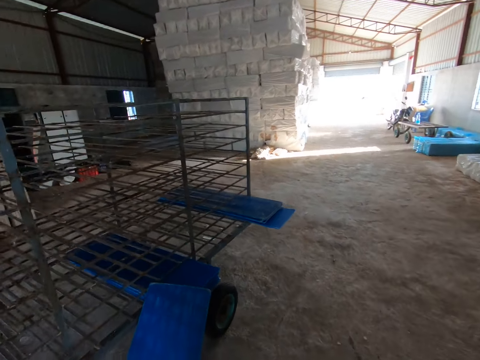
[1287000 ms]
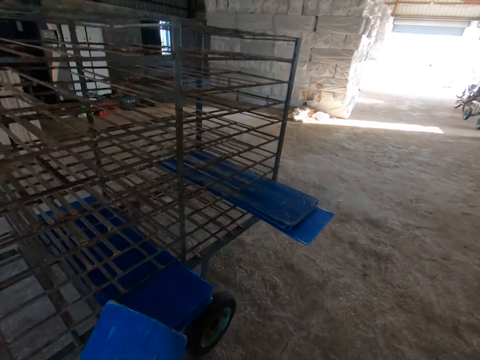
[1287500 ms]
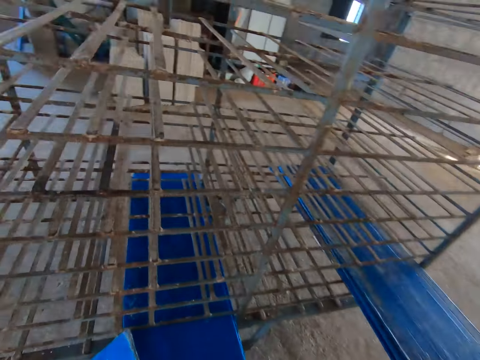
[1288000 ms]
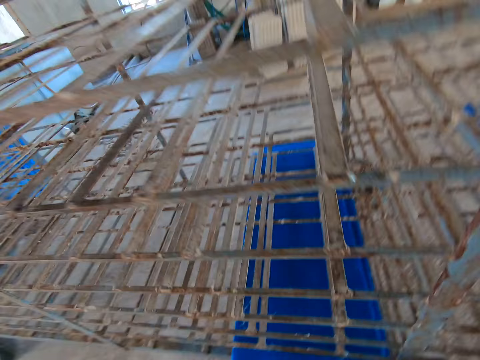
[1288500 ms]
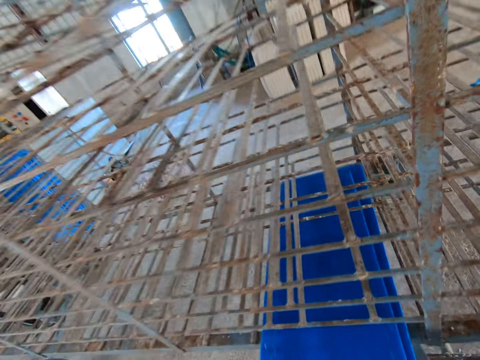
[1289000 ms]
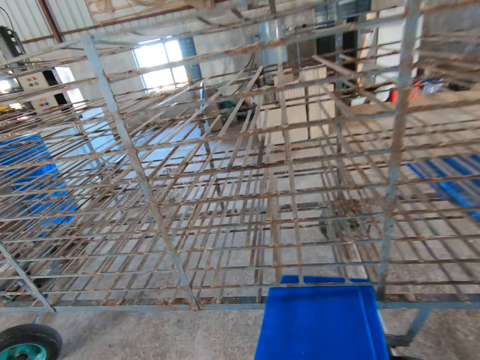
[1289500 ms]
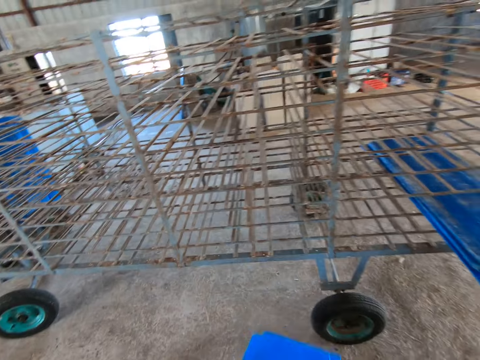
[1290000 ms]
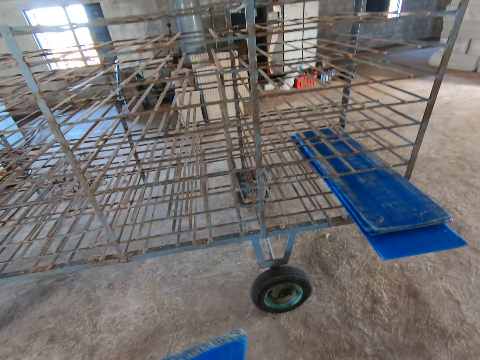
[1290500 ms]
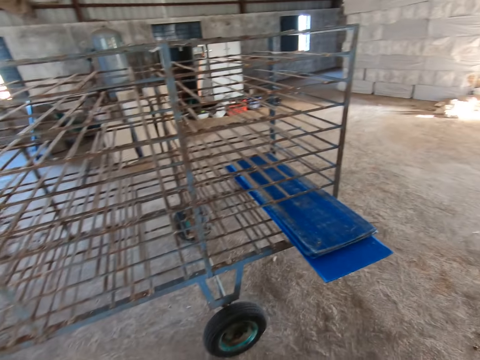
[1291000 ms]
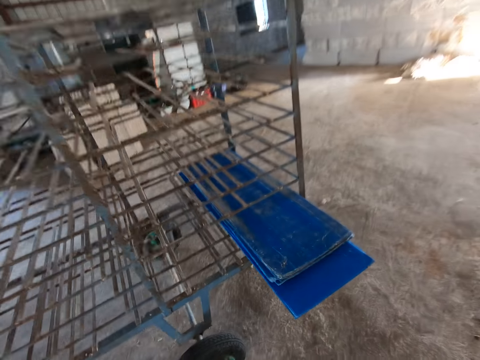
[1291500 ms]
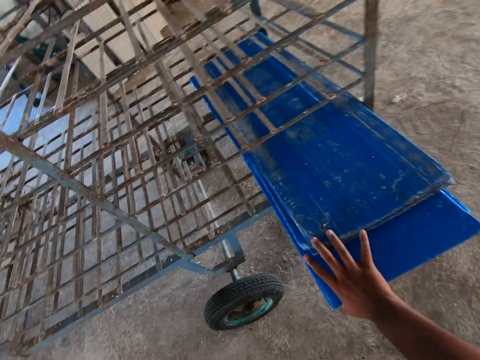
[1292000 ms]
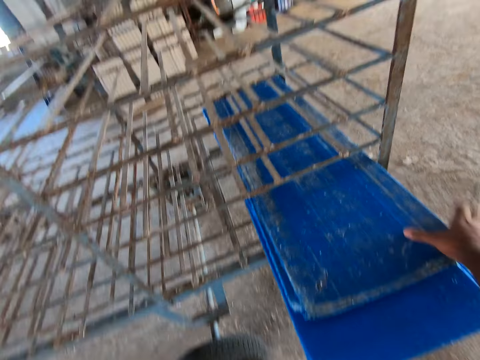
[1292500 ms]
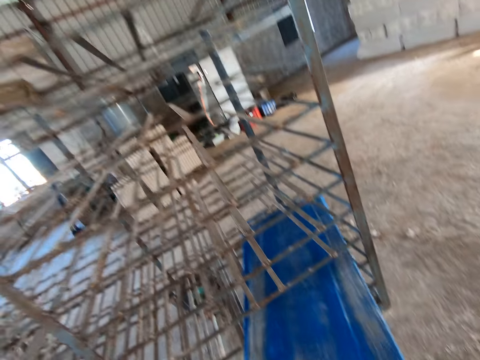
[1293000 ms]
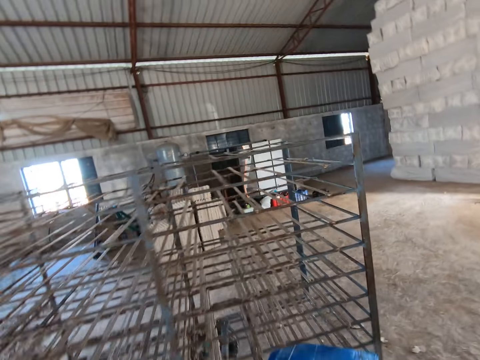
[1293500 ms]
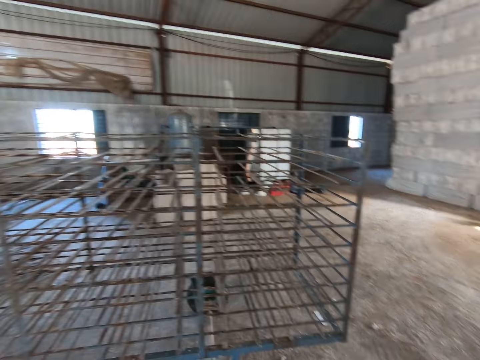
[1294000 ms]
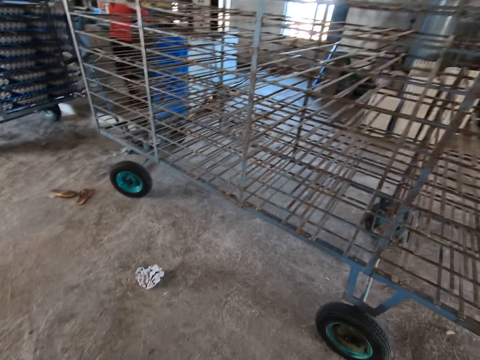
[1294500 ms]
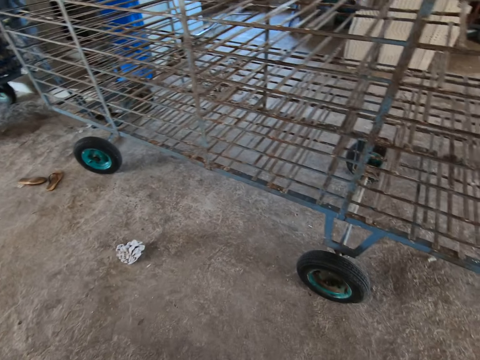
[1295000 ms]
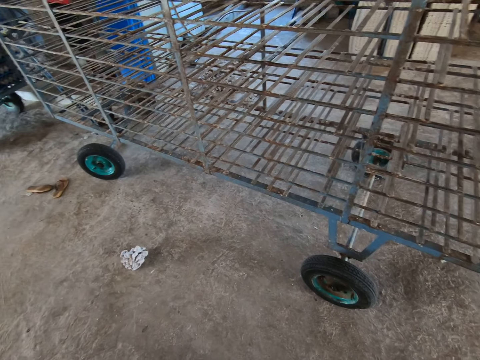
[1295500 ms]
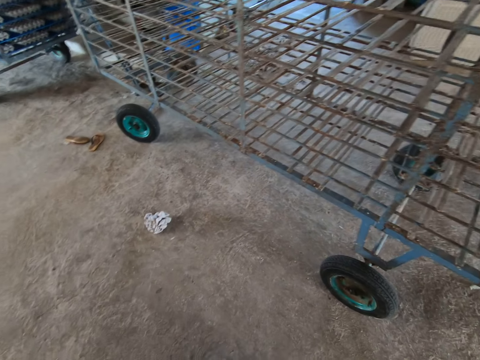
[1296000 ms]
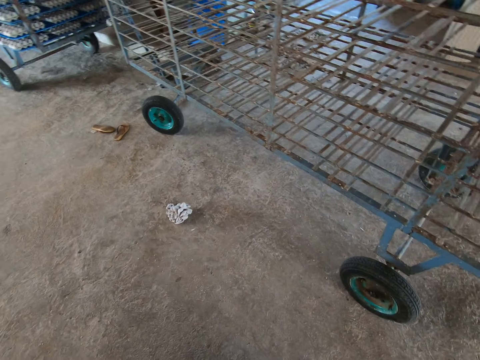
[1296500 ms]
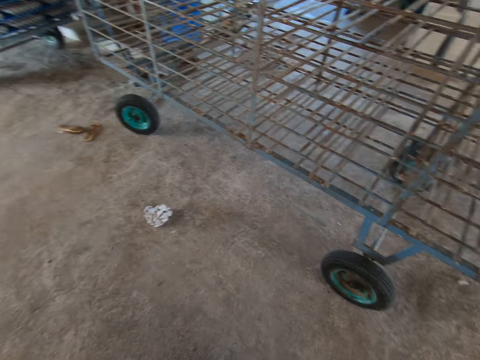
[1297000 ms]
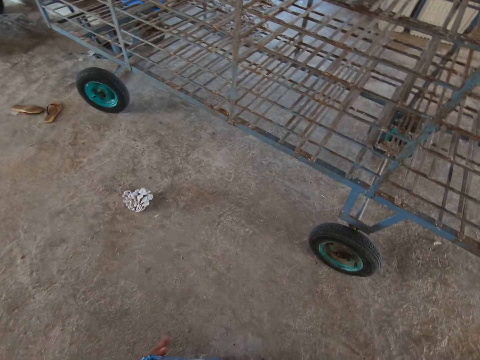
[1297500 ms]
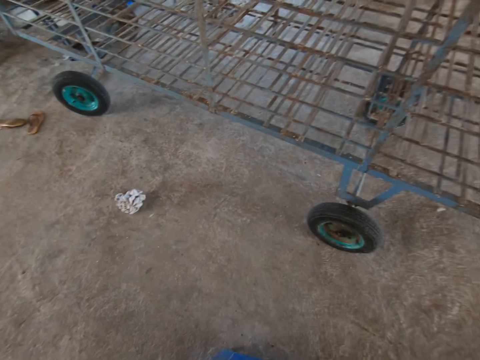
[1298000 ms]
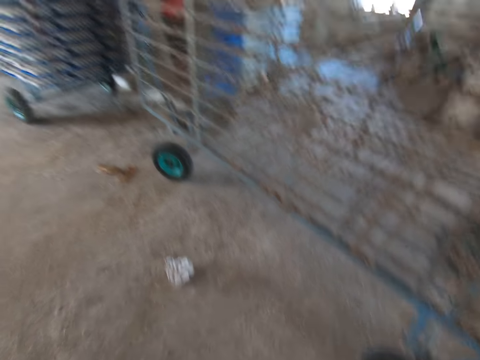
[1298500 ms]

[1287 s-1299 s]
The camera wearer pulls a pile of cardboards from the trolley. He picks trays from the rack with both hands. He holds the cardboards with his right hand, pulls the cardboard pile, and looks around.

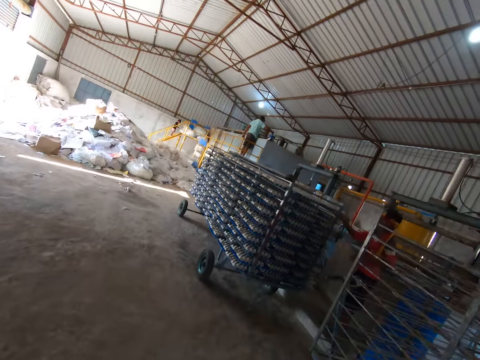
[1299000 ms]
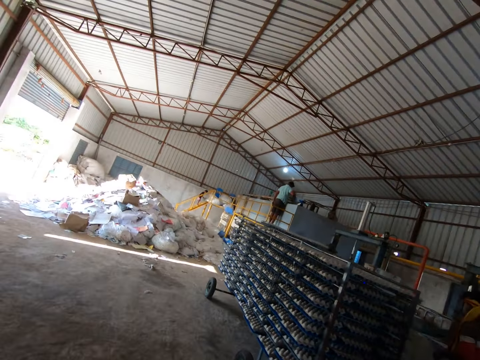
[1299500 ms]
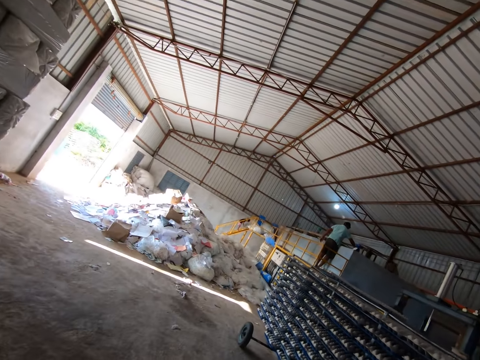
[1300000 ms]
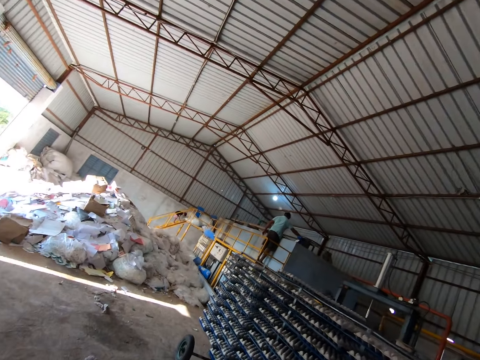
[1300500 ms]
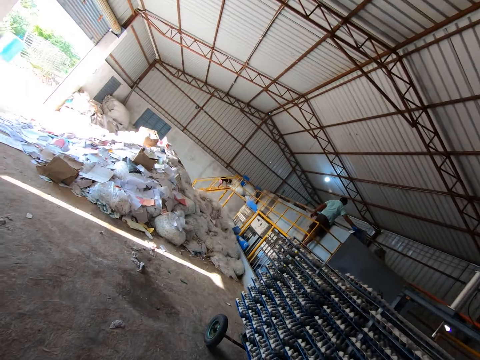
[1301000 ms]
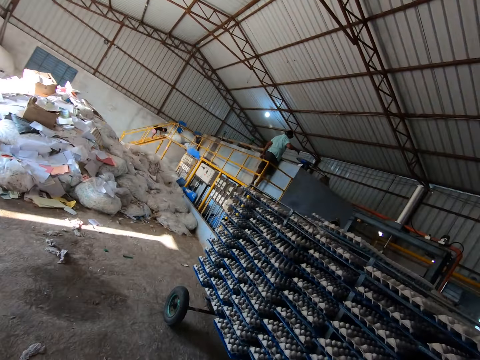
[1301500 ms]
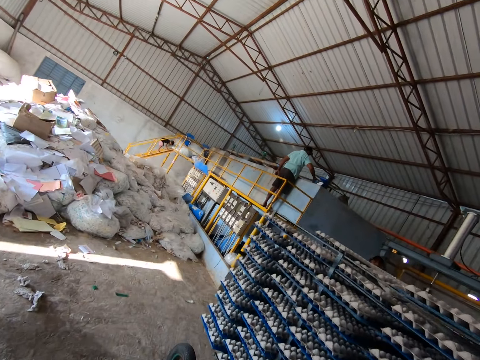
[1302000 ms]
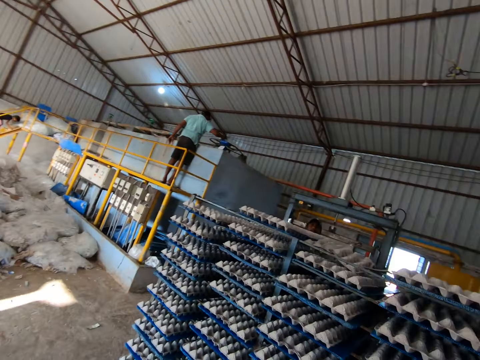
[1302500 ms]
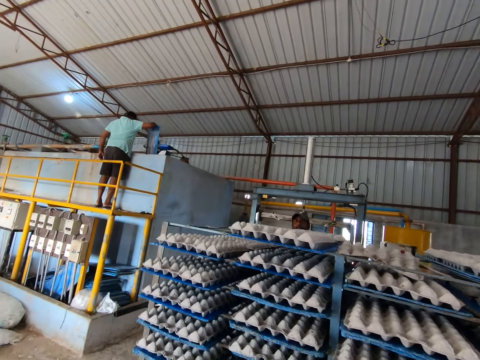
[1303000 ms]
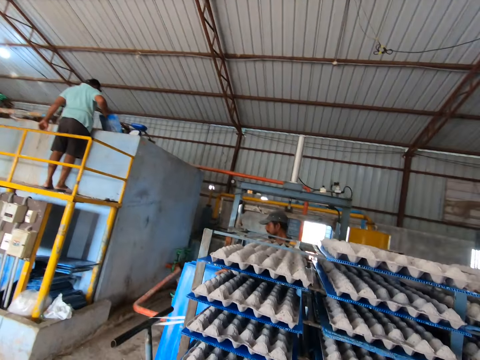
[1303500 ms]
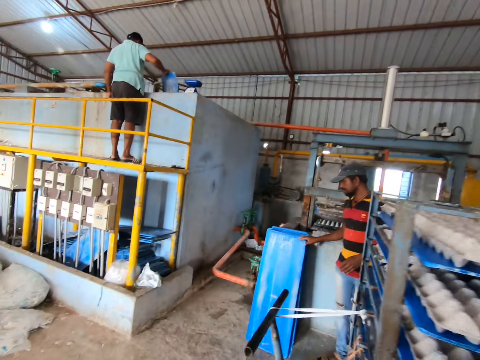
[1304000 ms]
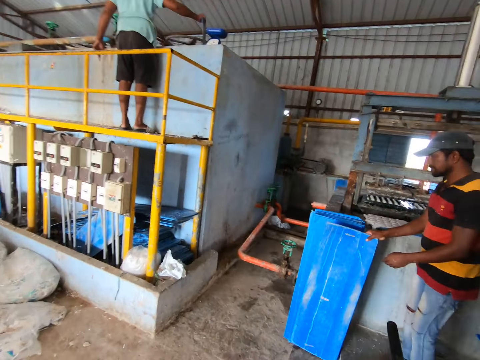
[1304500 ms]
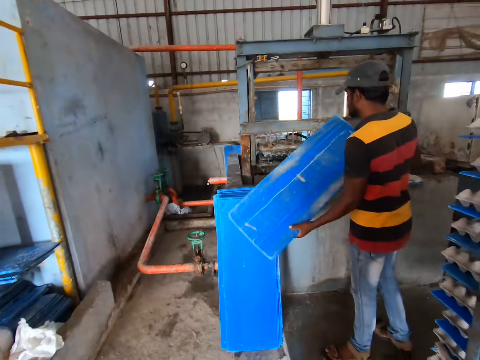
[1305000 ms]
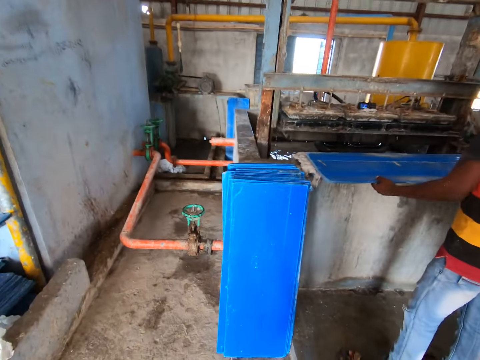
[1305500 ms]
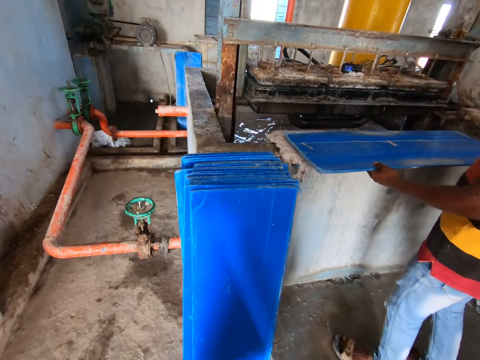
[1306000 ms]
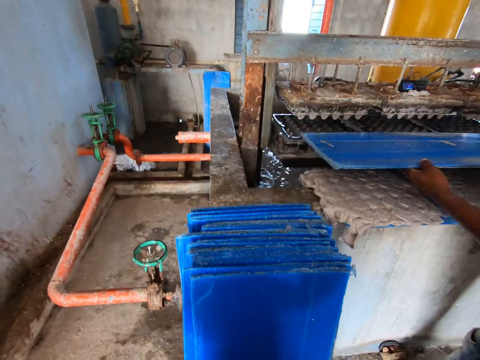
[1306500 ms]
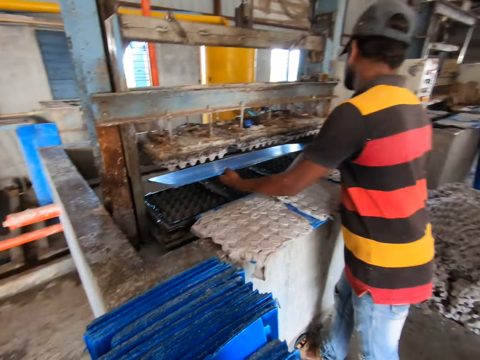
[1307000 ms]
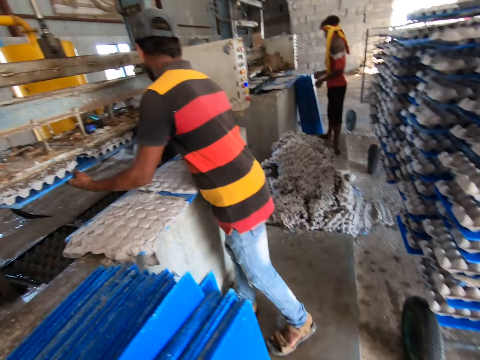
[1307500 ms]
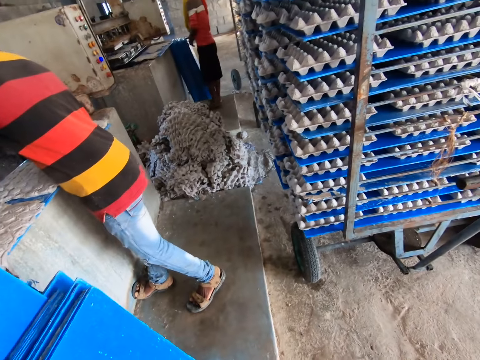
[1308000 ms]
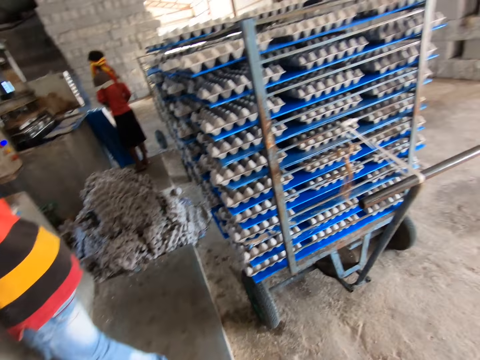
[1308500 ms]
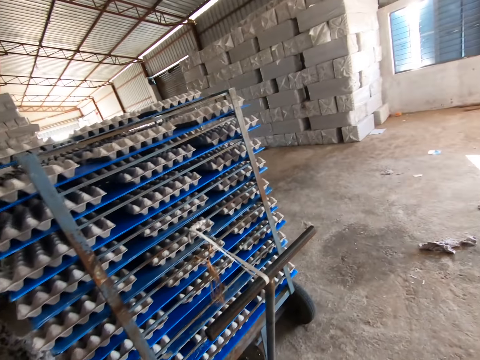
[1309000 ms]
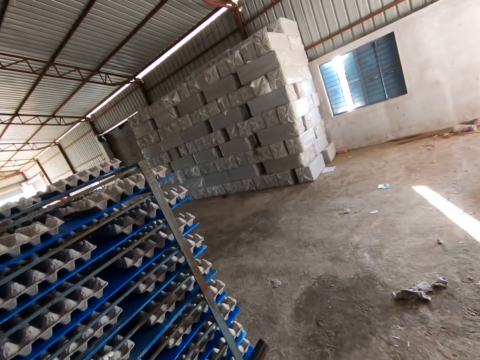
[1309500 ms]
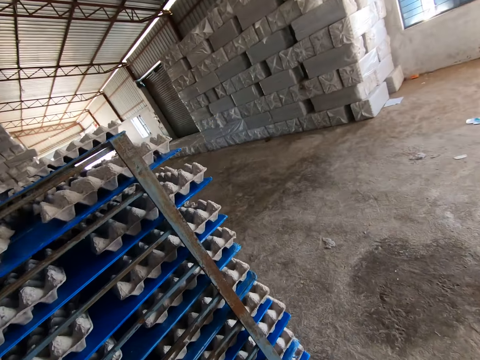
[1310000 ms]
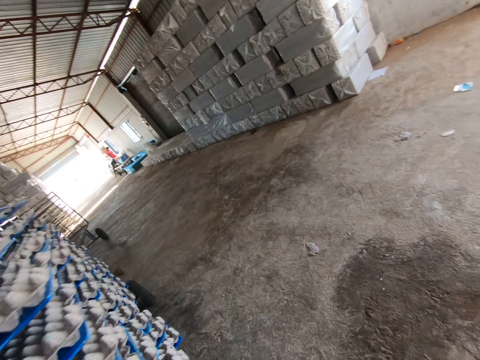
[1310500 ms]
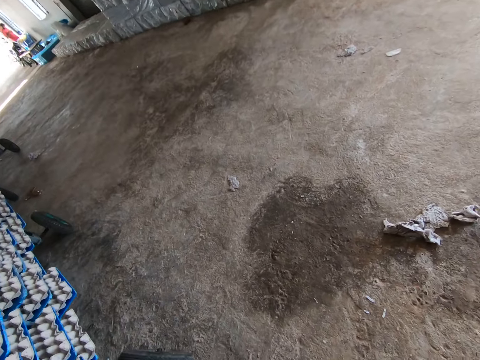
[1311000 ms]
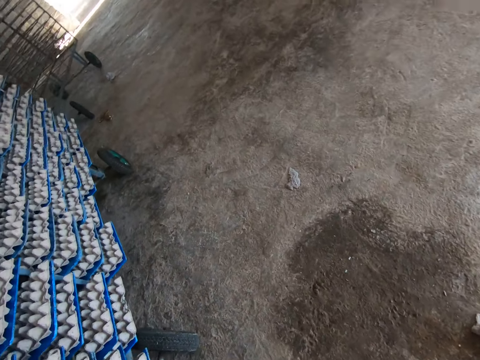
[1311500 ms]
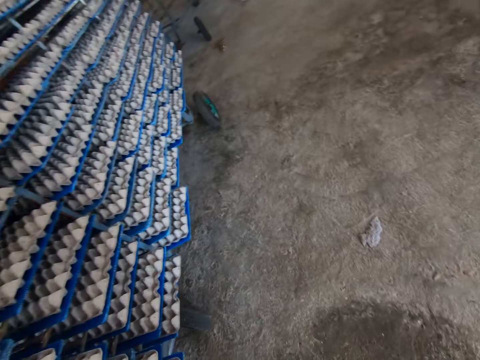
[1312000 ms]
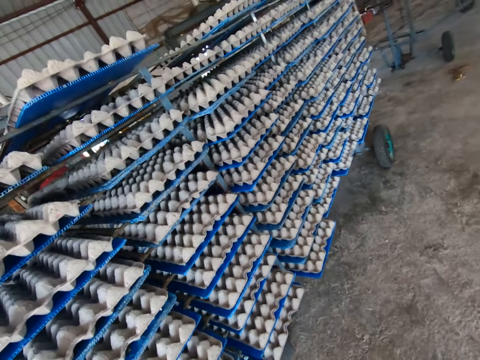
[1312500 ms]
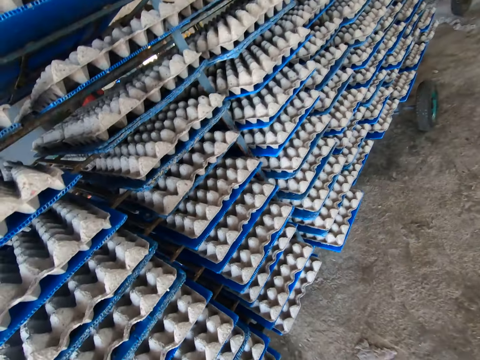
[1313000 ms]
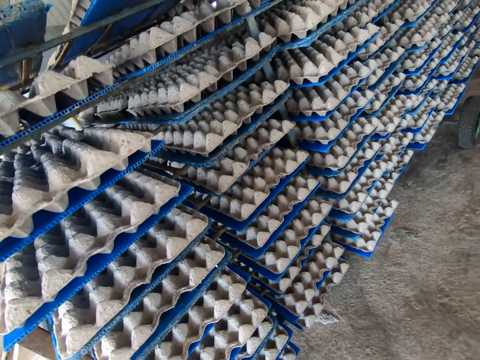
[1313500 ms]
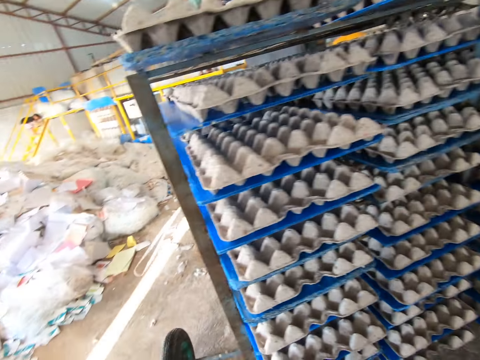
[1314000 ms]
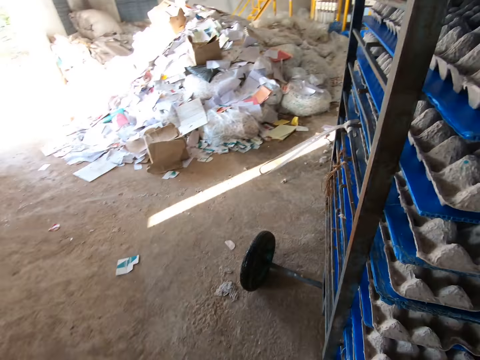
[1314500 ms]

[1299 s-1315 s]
The camera wearer walks. They move to the egg tray machine. The man picks the tray from the floor with both hands. The man places the tray on the wall with both hands, picks the tray from the wall with both hands, and puts the tray into the egg tray machine with both hands. The camera wearer puts the cardboards down, turns around, and walks away.
